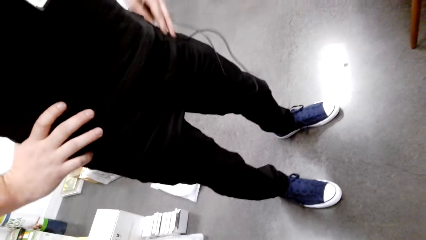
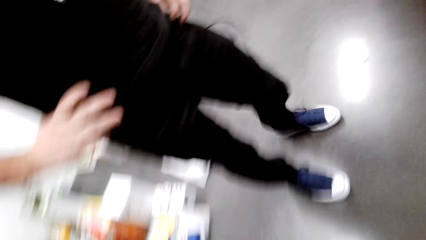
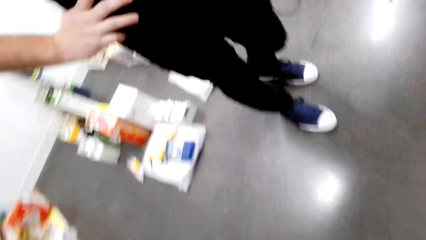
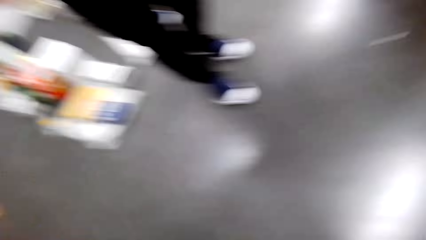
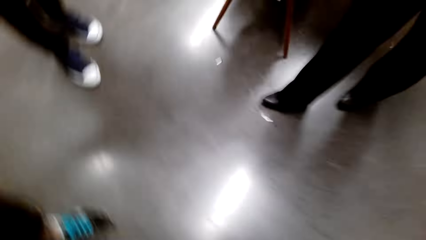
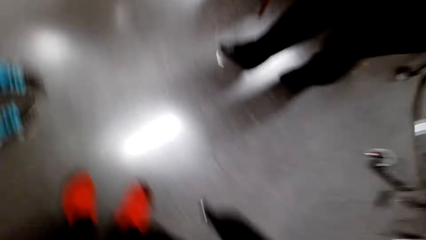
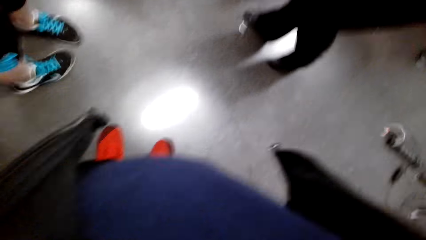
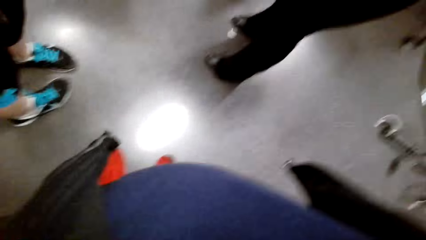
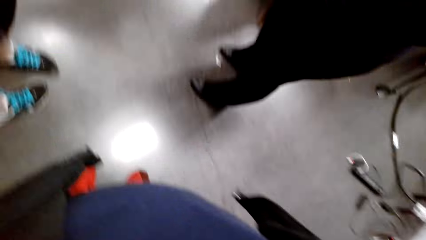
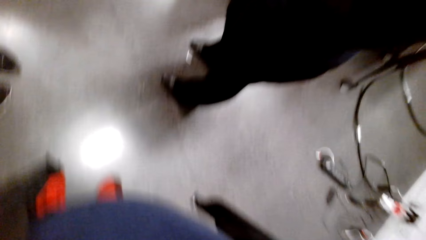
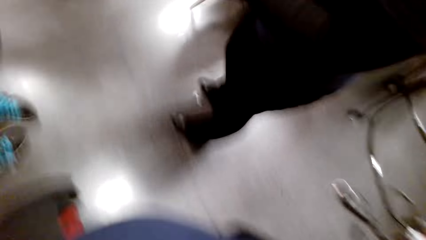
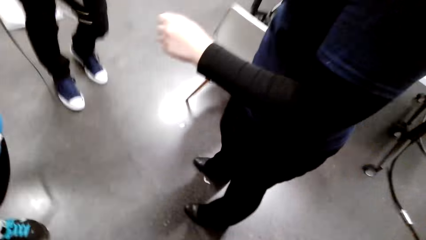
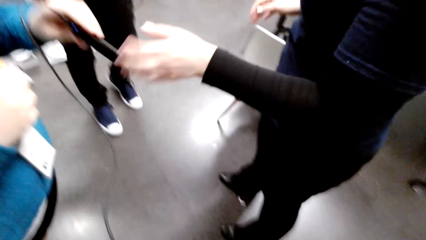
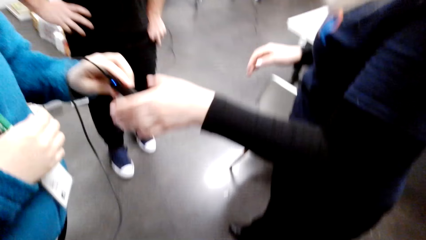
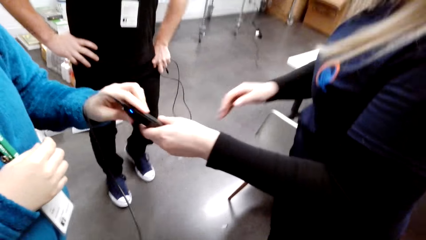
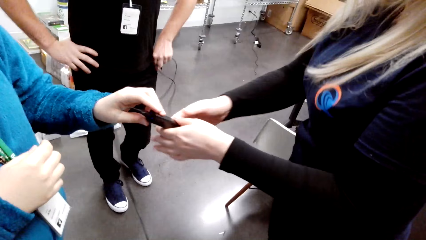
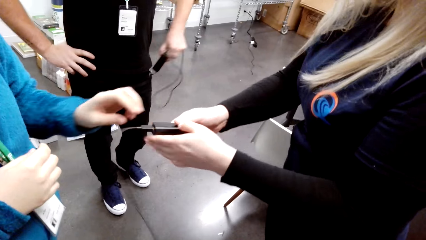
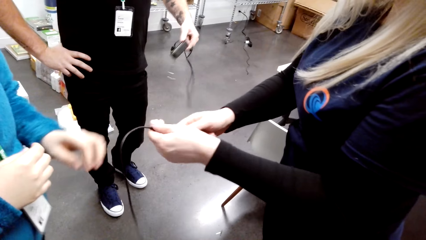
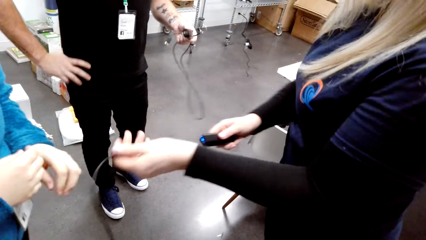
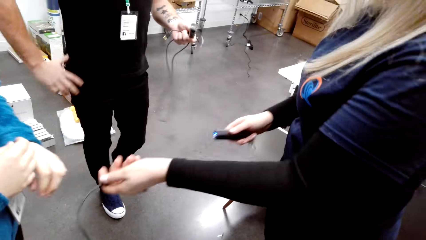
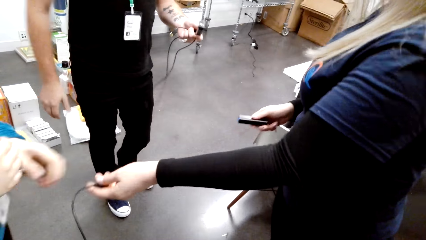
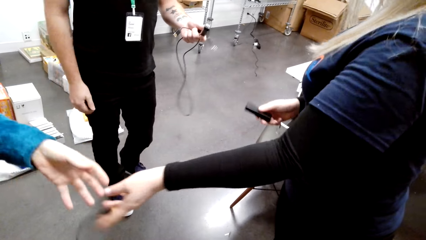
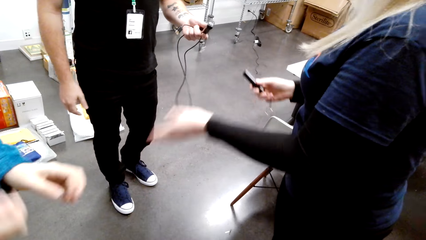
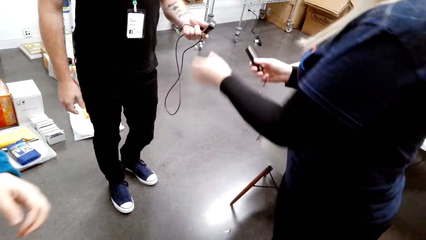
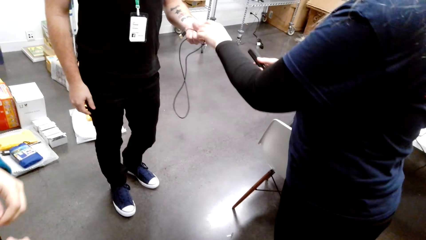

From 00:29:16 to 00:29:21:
A woman takes a phone from a man. She detaches the phone from the cable. The camera wearer dialogs with a person, another person and a third person.
